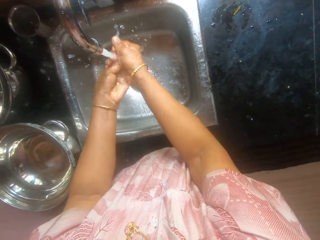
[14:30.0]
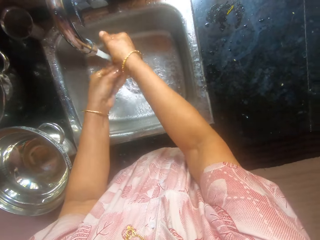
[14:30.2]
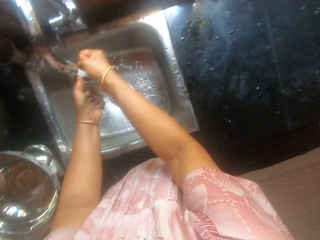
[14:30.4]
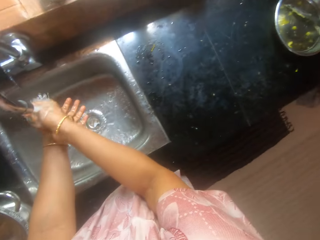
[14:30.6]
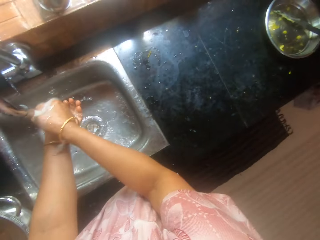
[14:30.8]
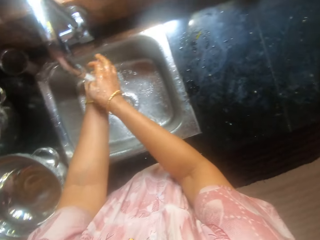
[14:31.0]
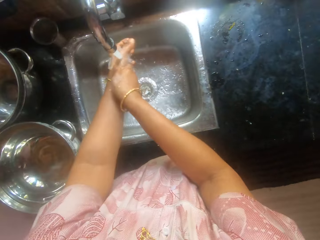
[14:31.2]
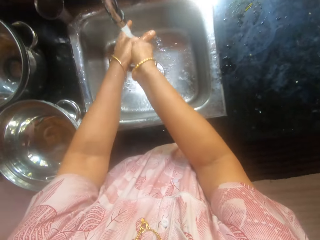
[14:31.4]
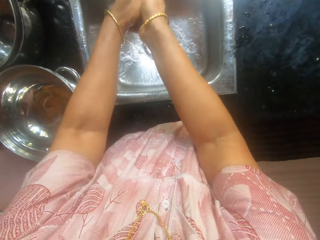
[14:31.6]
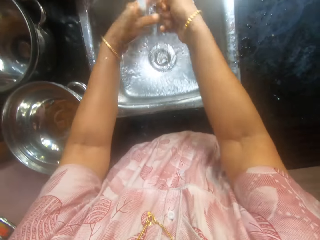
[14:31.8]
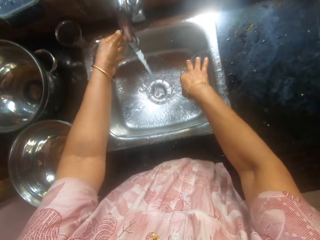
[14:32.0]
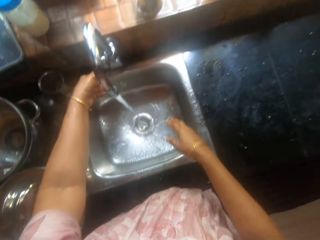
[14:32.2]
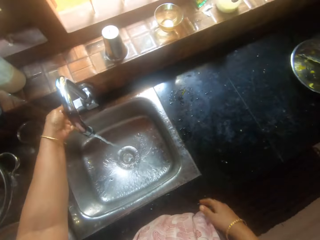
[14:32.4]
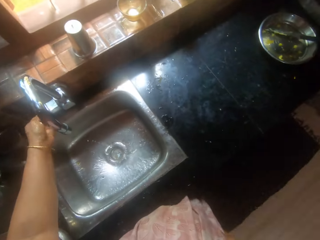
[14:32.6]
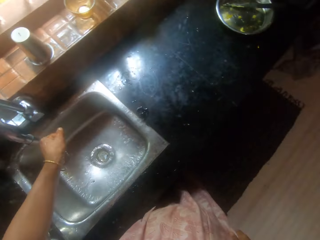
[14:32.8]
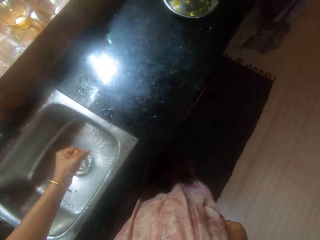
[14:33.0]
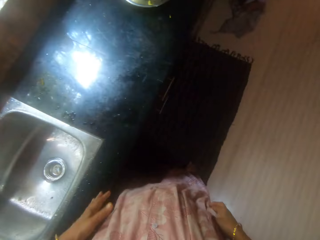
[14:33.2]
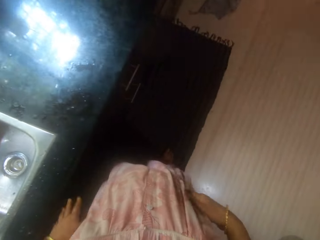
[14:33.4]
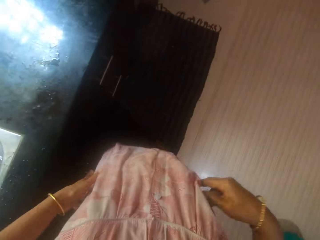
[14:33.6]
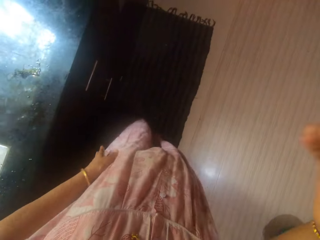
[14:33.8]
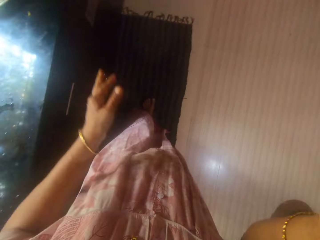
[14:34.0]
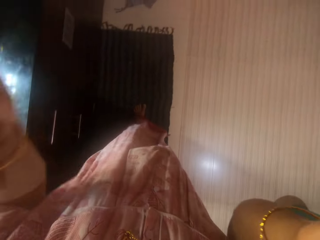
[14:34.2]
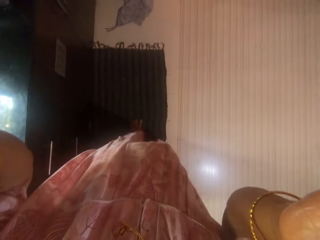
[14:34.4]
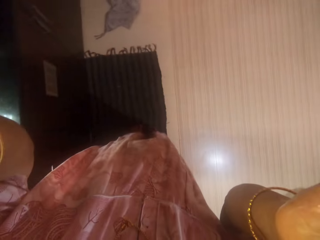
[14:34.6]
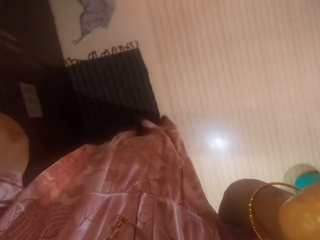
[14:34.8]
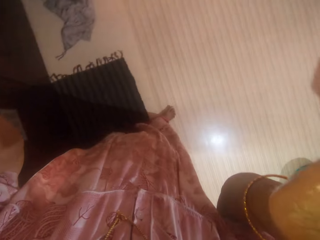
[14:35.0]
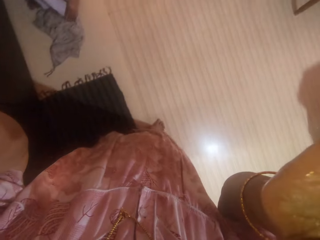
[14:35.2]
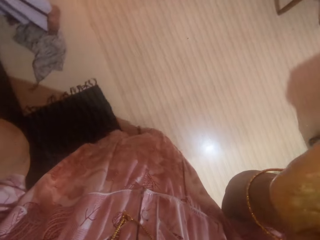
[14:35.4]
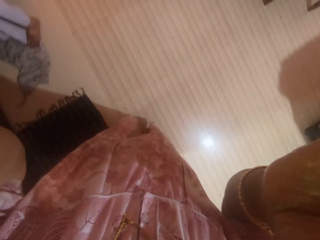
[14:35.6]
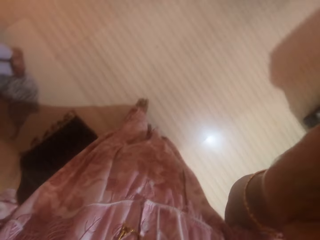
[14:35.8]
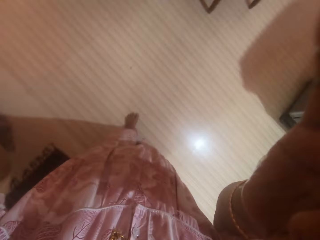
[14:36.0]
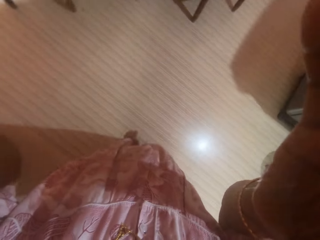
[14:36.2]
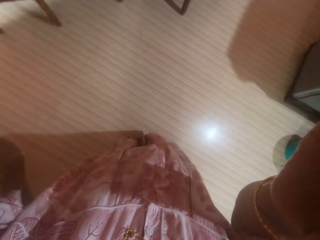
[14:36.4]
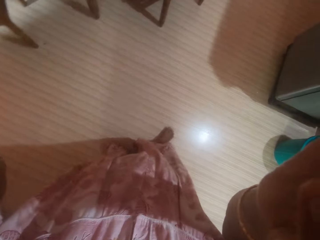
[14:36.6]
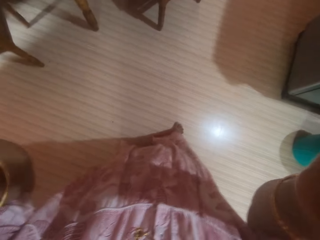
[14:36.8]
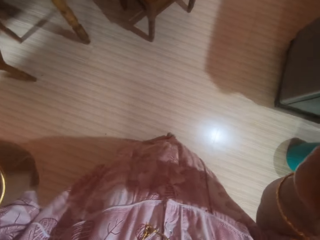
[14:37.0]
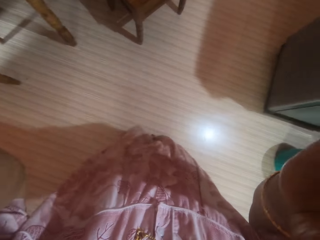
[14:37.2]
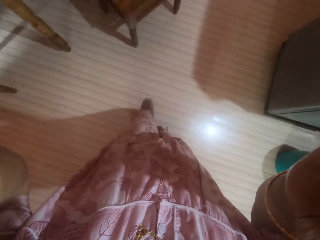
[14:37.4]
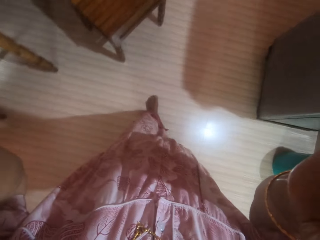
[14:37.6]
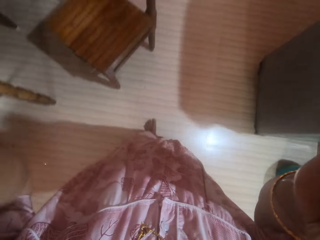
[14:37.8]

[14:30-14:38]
The camera wearer closes the tap with the left hand. They wipe the hands on the cloth. They turn around. They raise the right hand, raise the left hand and adjust the camera with the hands. They walk around.
